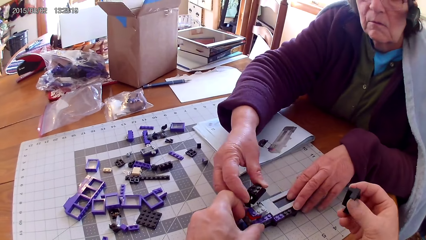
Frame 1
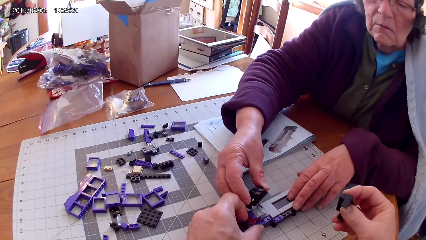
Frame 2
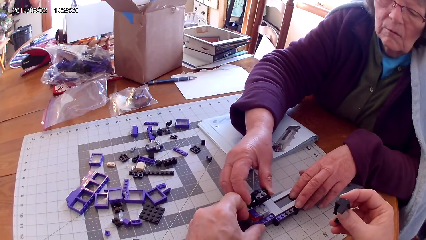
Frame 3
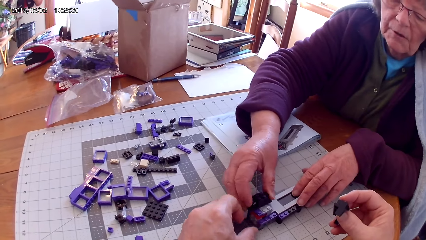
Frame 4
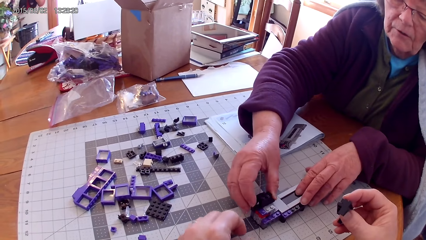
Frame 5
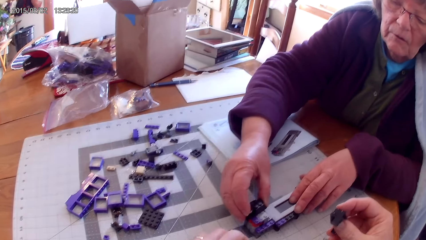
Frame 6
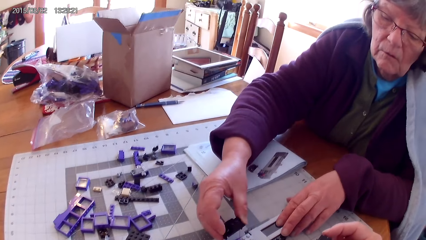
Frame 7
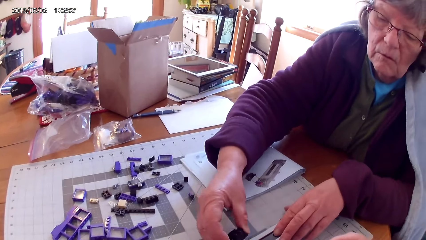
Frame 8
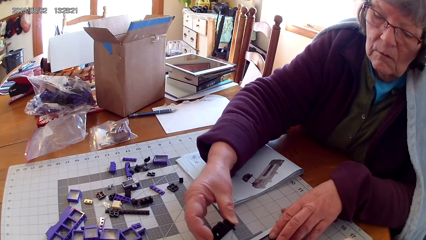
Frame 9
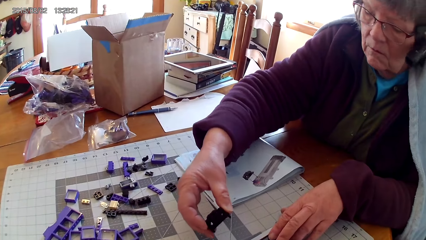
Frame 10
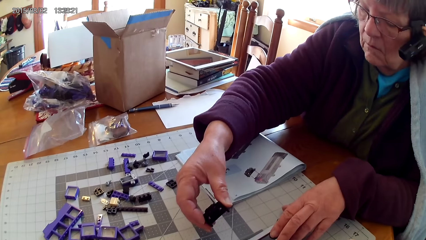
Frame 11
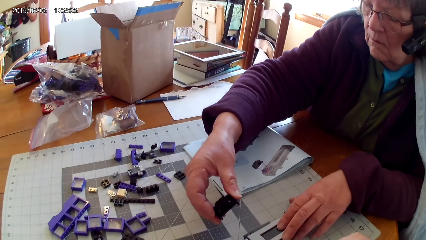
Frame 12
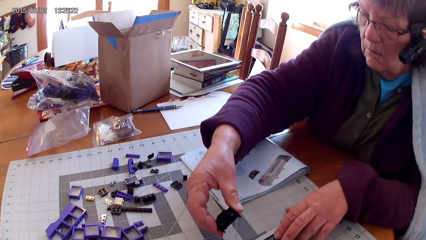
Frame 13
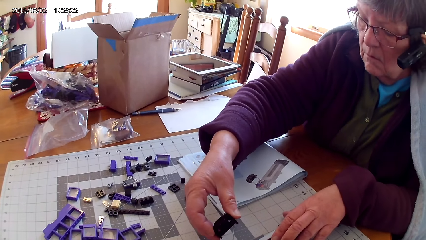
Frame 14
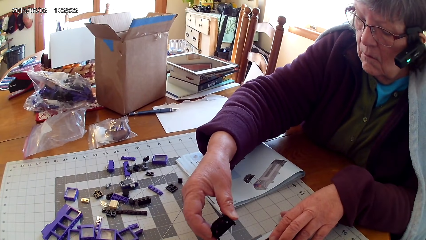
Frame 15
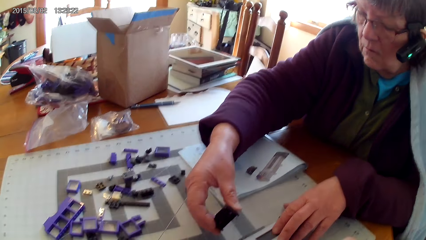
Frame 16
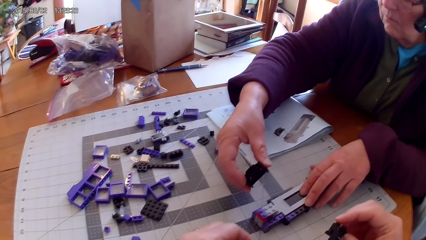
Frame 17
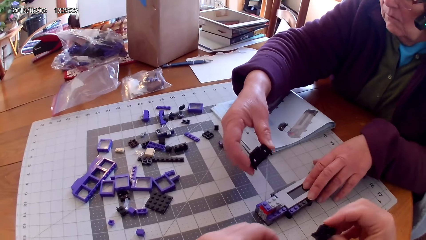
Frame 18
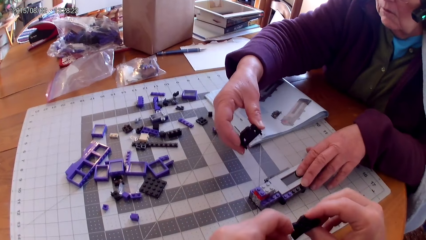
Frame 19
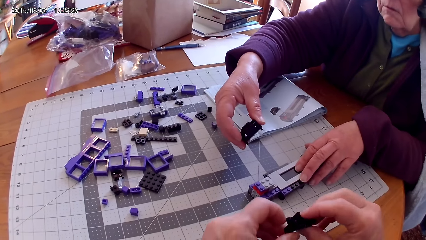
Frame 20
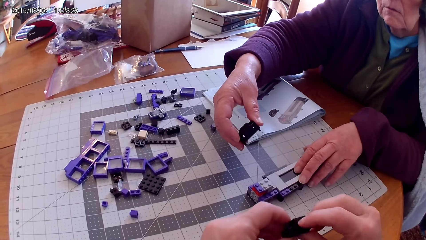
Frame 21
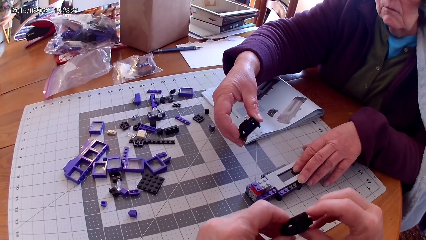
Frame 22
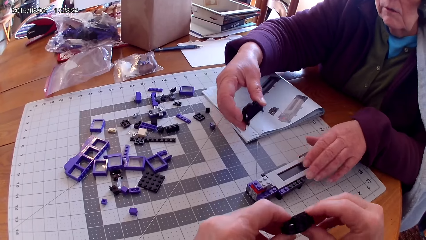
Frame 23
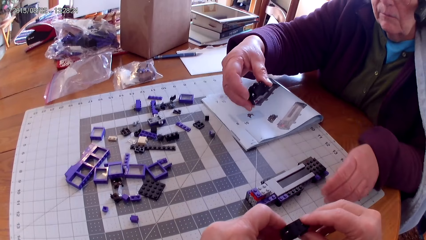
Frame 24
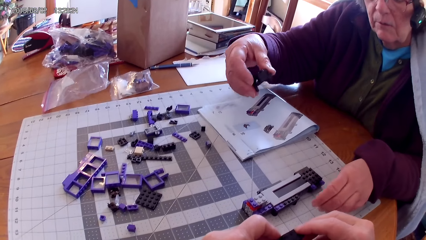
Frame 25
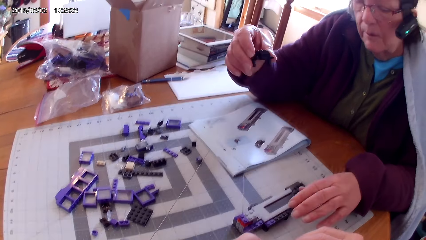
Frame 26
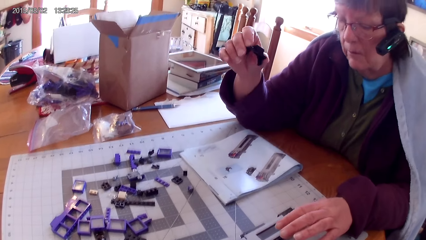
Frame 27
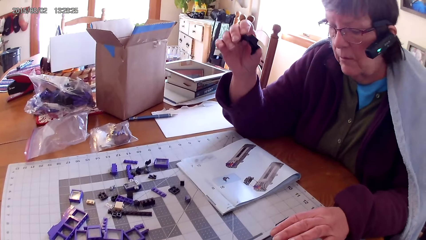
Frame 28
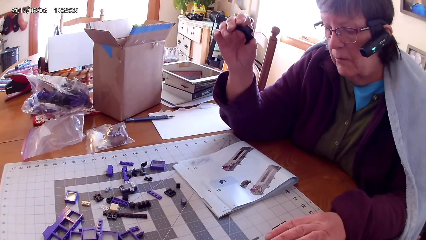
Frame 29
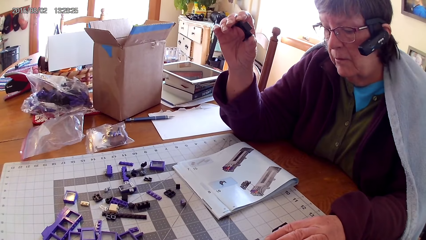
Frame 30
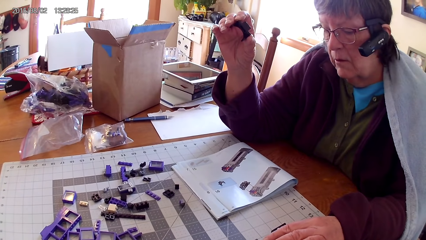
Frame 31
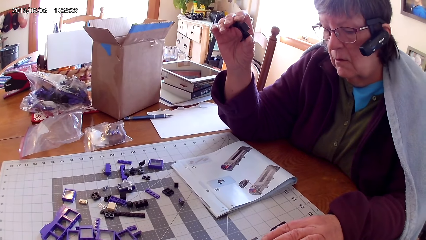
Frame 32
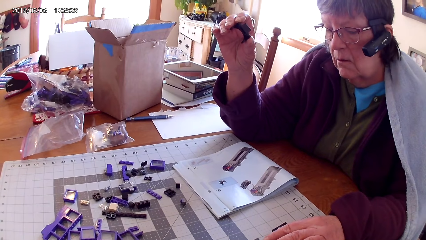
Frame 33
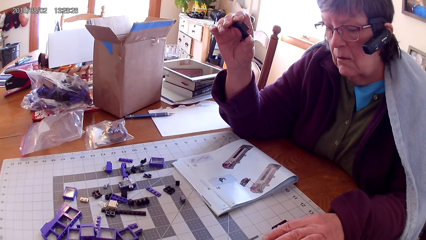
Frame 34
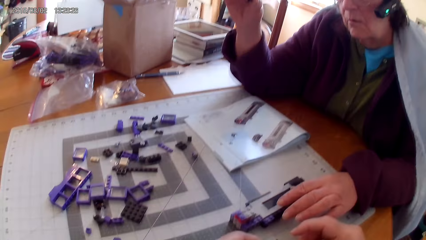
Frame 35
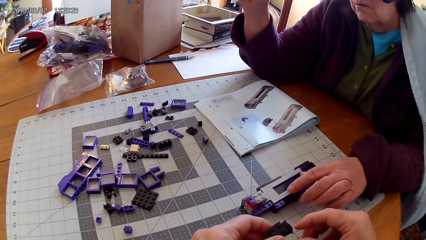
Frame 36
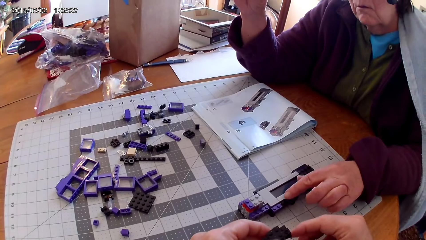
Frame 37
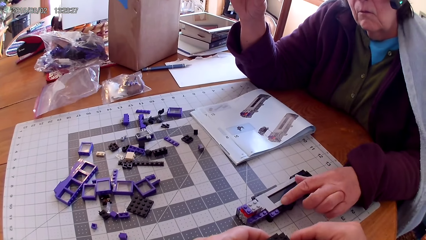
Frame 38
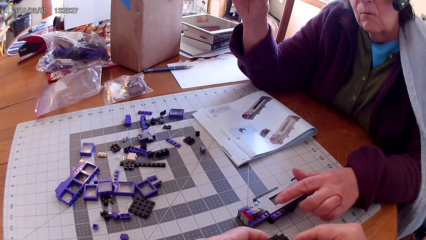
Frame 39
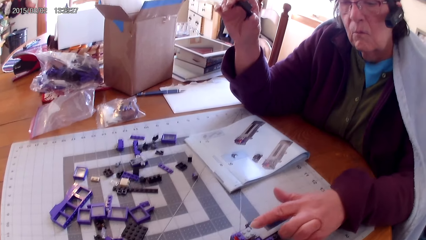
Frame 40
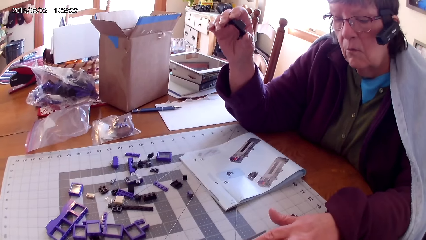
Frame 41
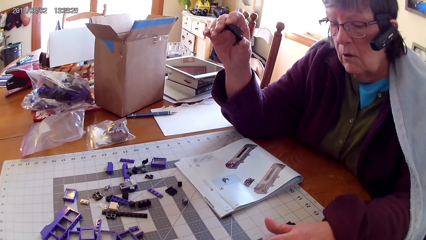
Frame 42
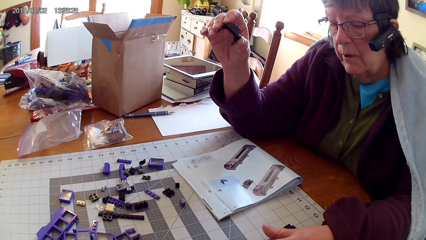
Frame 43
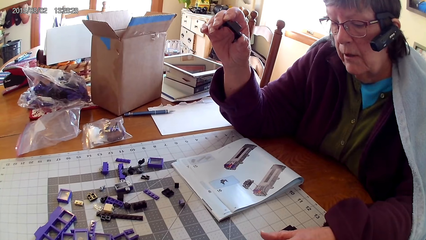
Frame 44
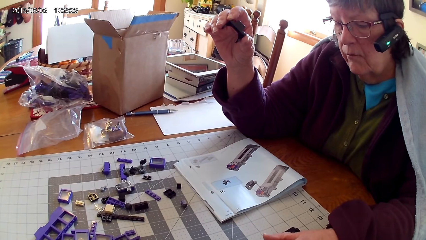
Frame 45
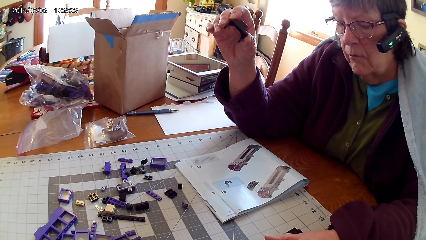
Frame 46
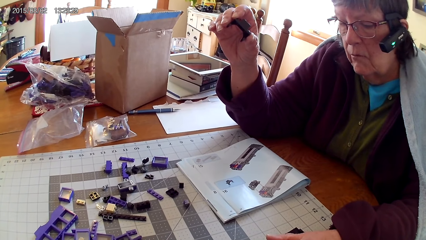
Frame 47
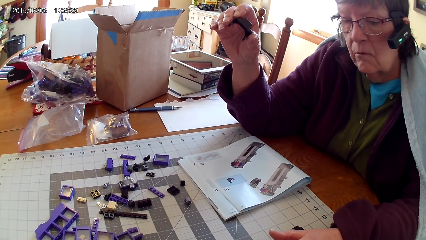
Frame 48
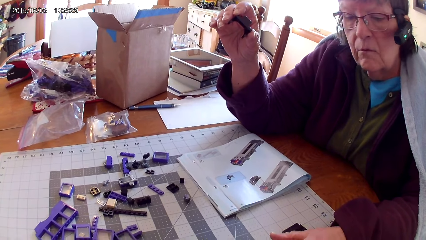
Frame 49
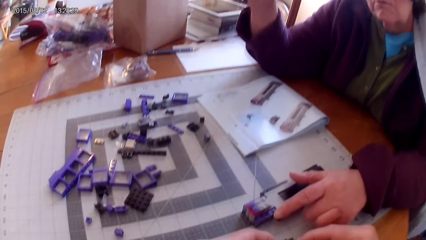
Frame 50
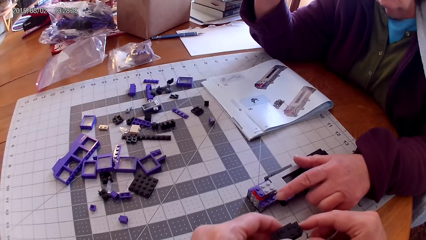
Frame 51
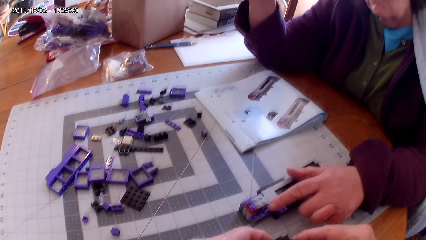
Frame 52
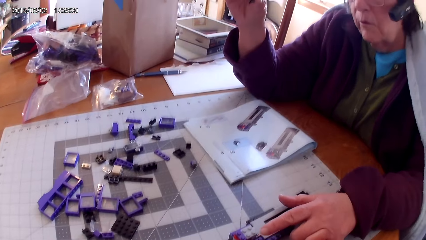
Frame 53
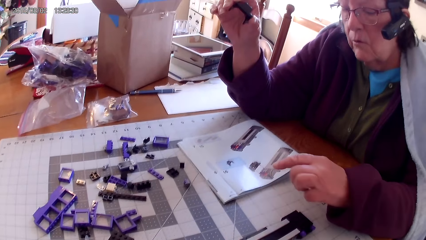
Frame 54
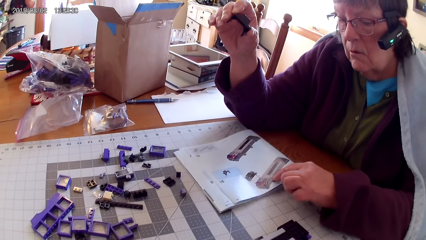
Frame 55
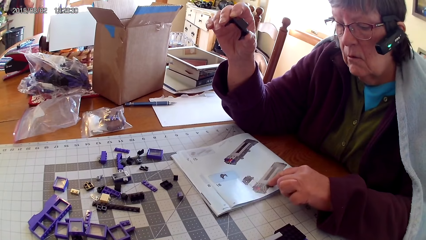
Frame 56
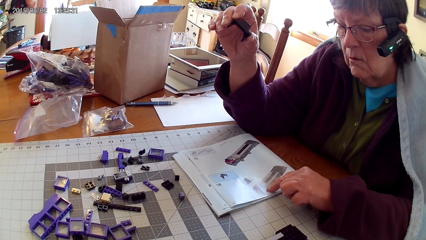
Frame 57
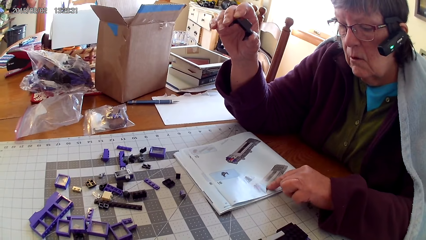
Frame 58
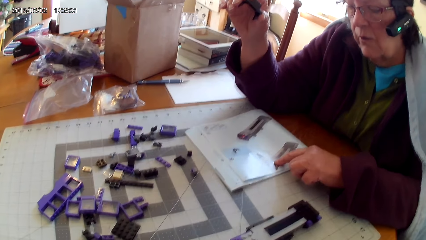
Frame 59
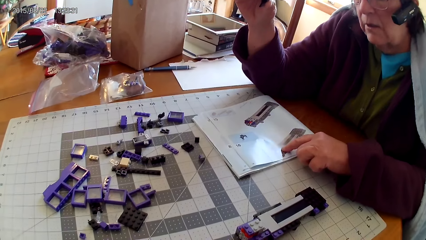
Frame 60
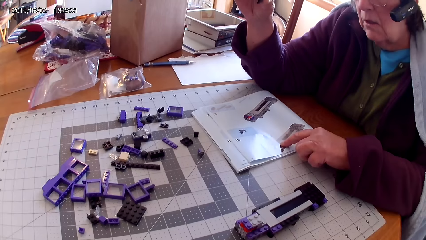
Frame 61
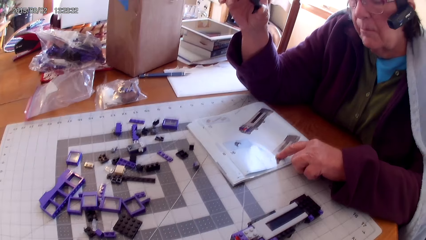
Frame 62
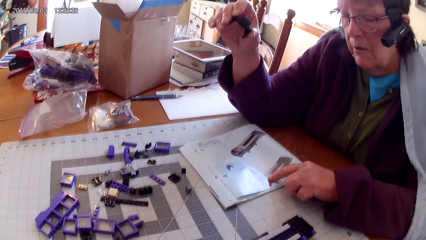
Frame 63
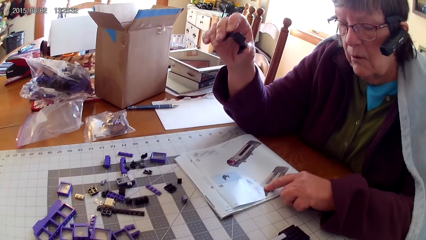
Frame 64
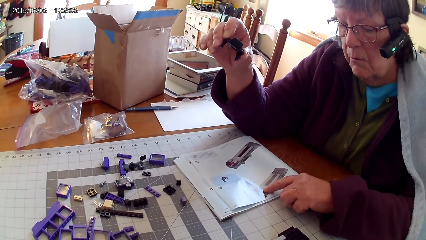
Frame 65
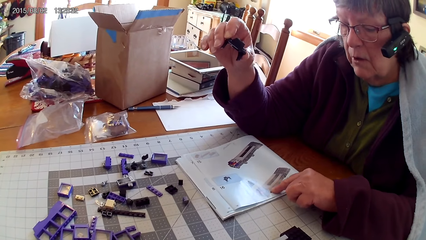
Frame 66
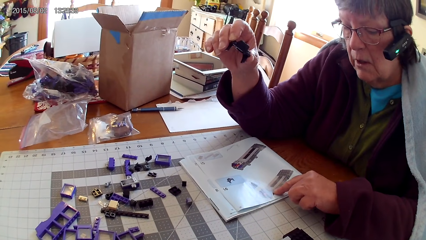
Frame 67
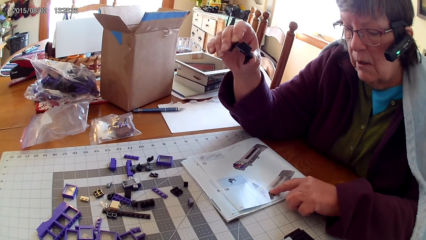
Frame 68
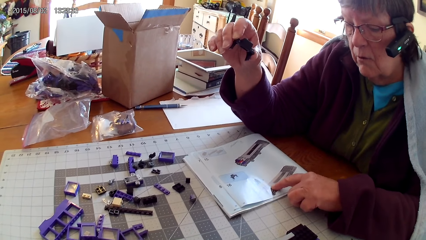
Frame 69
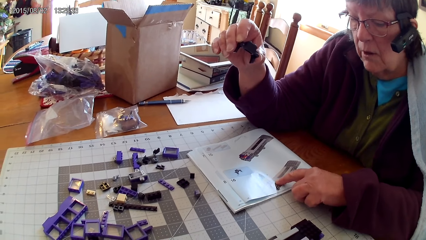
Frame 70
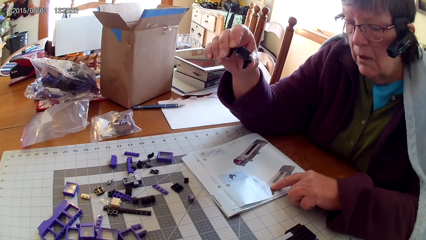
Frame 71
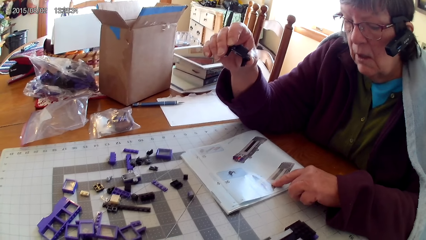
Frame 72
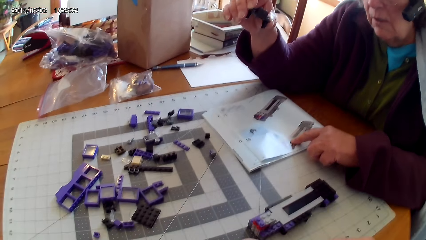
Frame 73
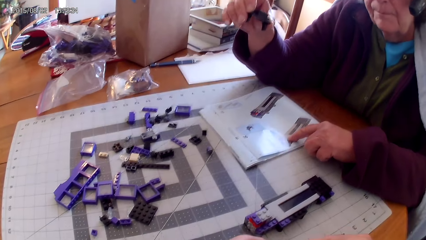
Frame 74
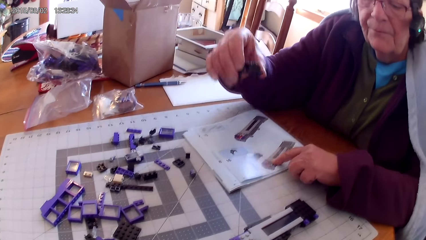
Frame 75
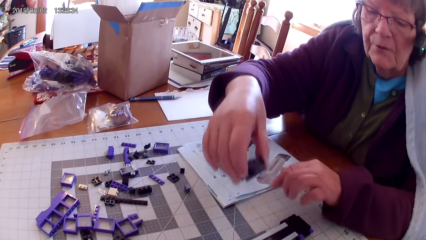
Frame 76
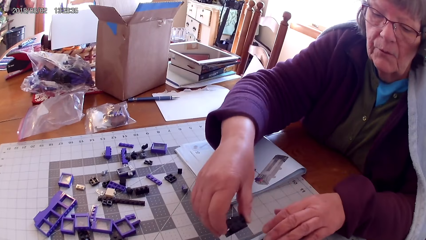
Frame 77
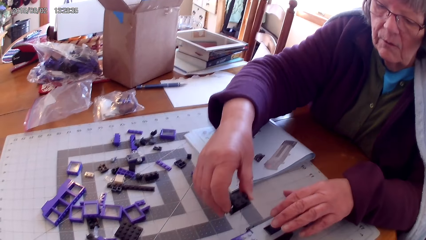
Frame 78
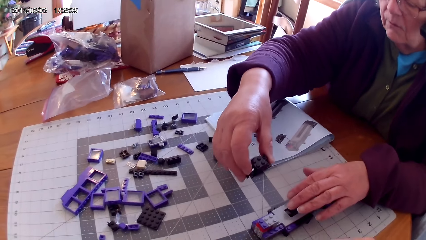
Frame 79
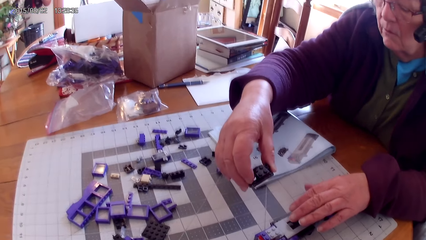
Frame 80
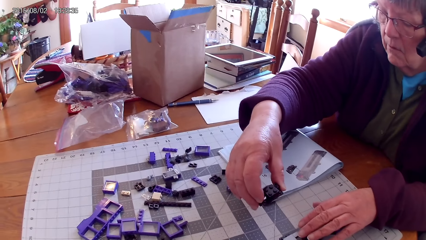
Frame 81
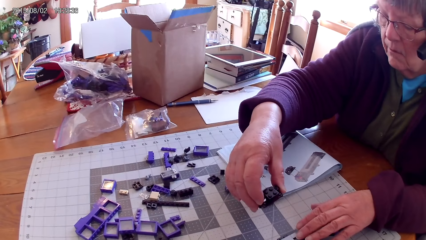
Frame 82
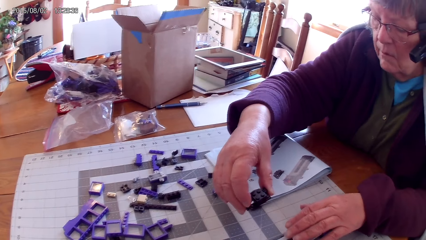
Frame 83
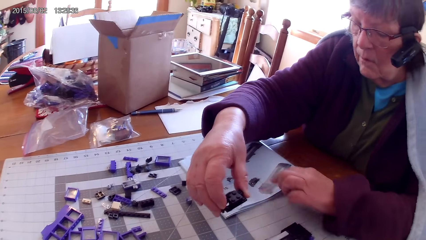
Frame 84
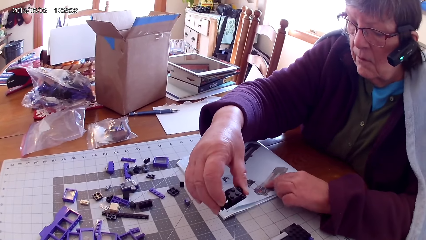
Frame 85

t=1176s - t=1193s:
A woman attaches a plastic or spare part on the other plastic. She looks at the manual. The camera wearer looks on the spare part. The woman raises the spare part. She looks at the manual. She looks in the manual picture. She points at something. She looks in the manual book. The camera wearer looks at something. The woman points the picture in the manual book. She touches the book with her finger. The camera wearer looks around. The woman fixes the spare part in something. She looks in the manual book.
